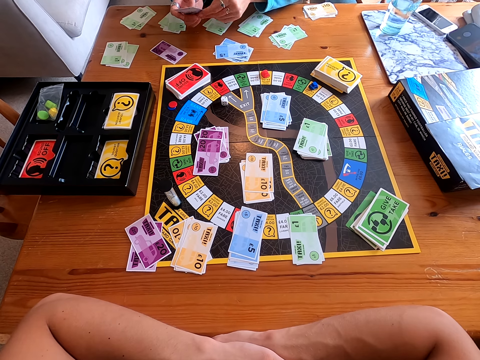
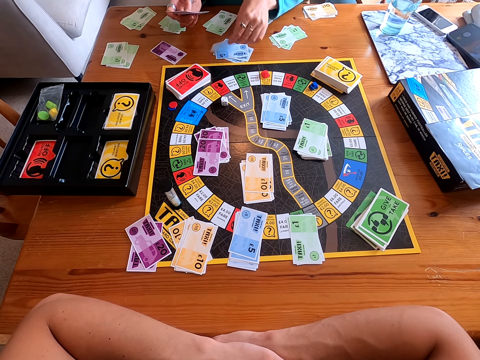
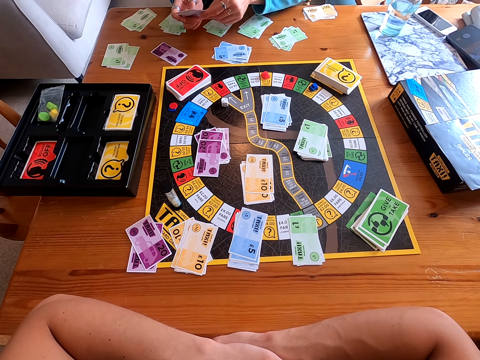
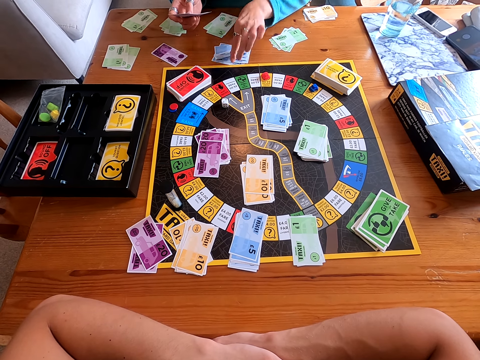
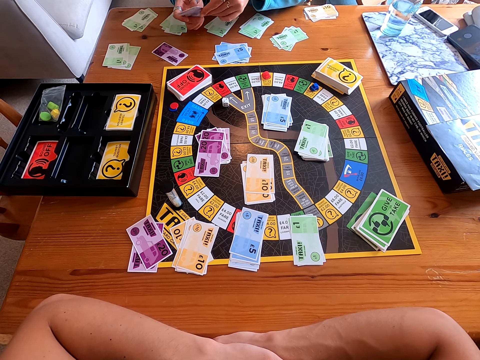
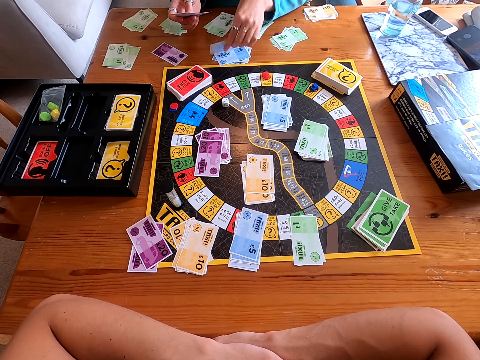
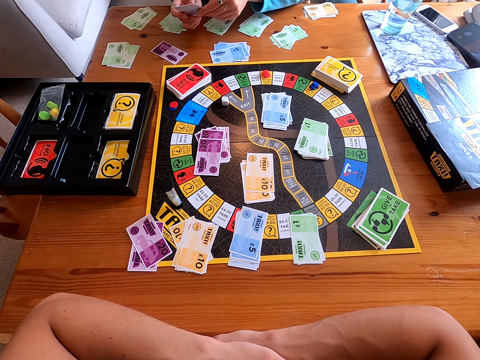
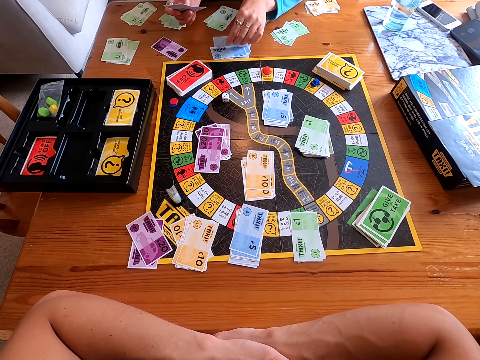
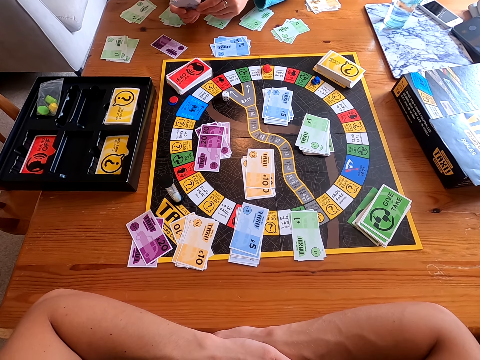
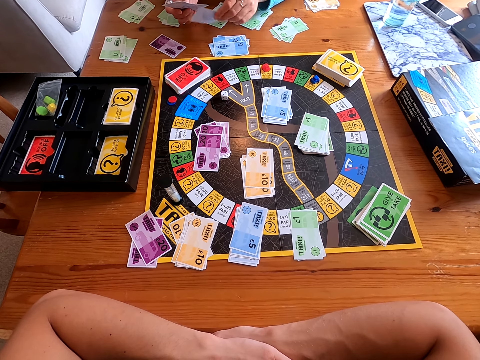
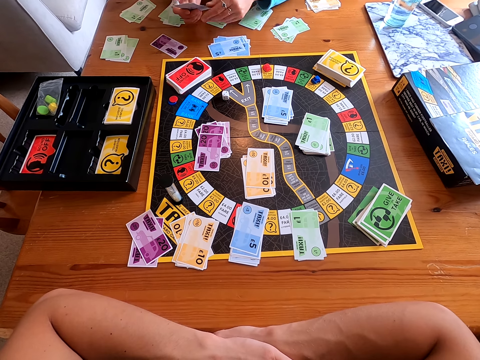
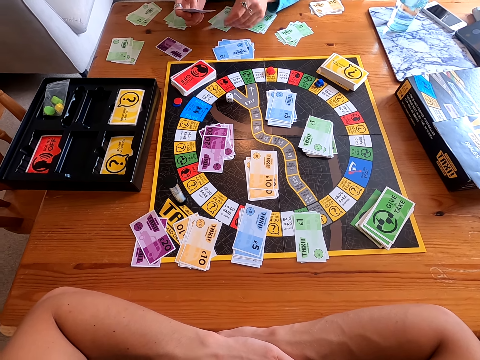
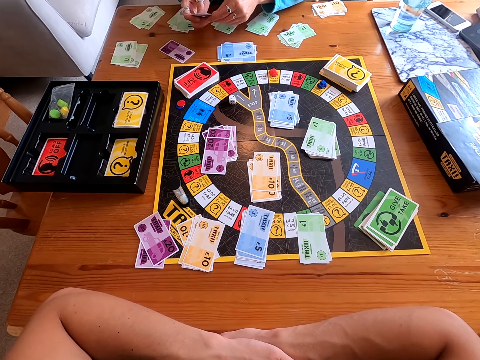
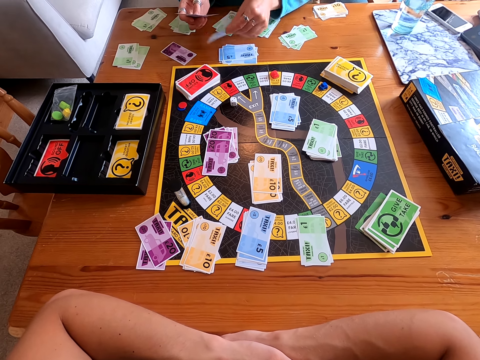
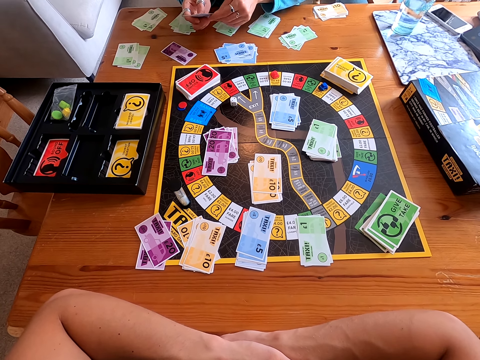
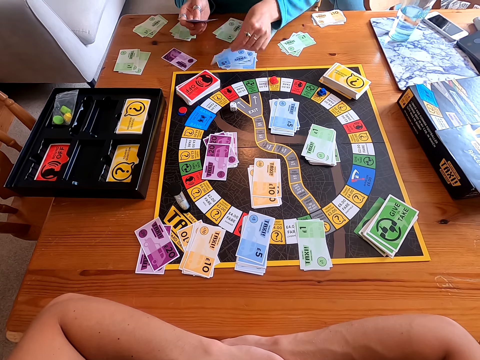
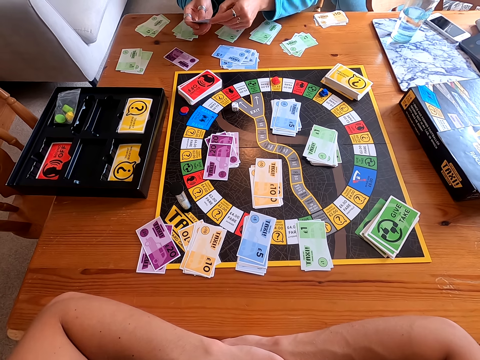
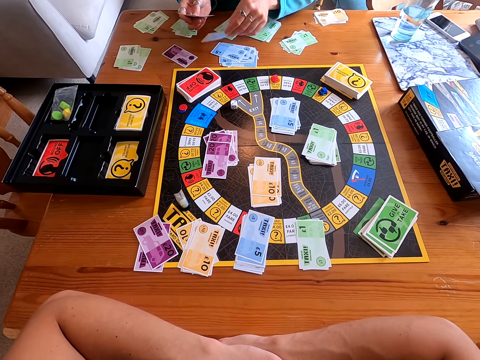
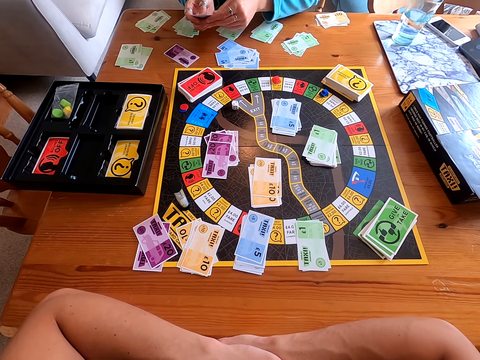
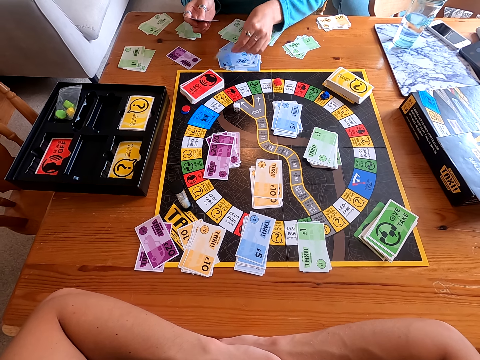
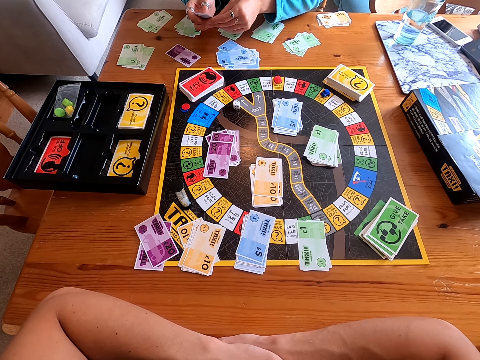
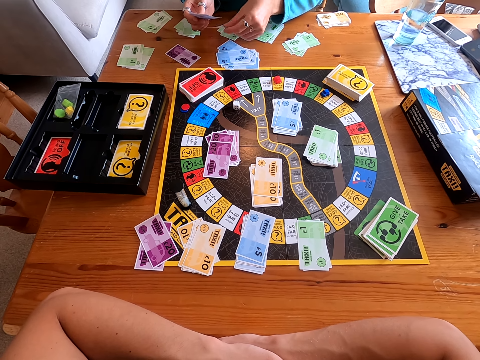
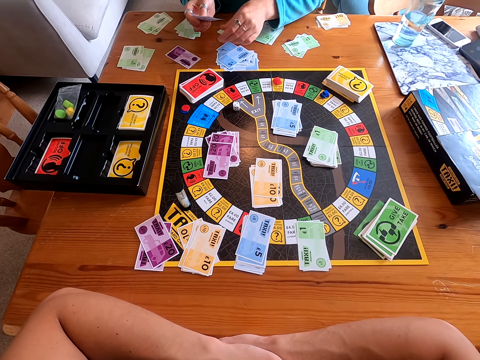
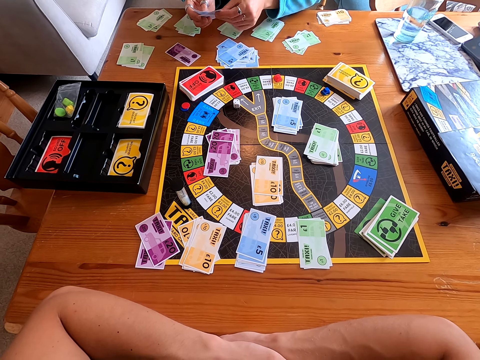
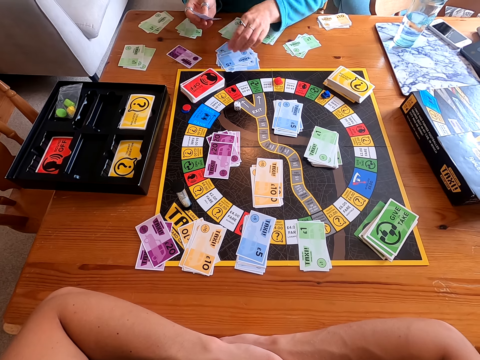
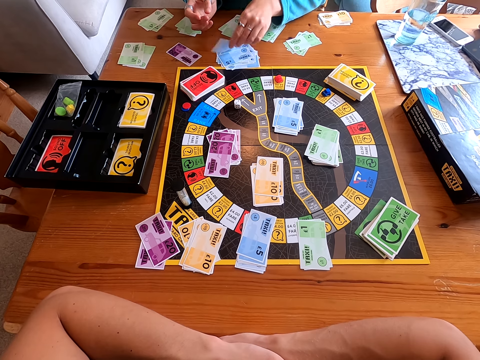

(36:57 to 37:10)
The camera wearer counts cards verbally.

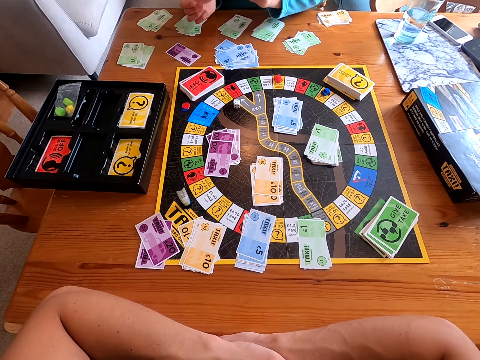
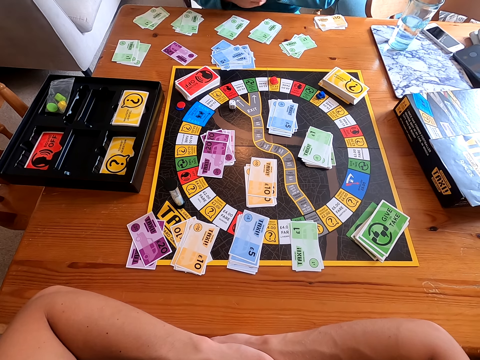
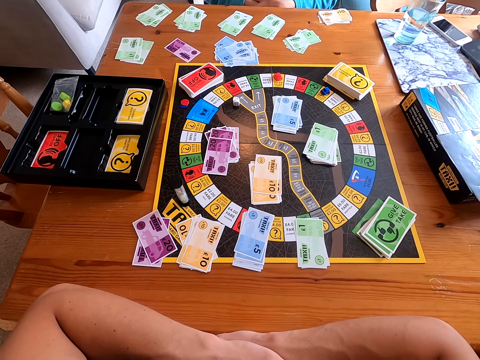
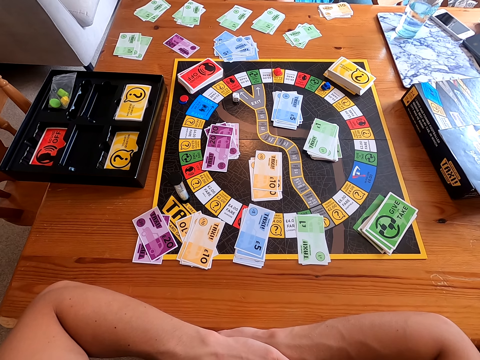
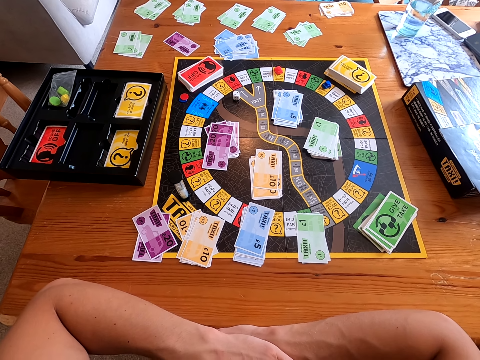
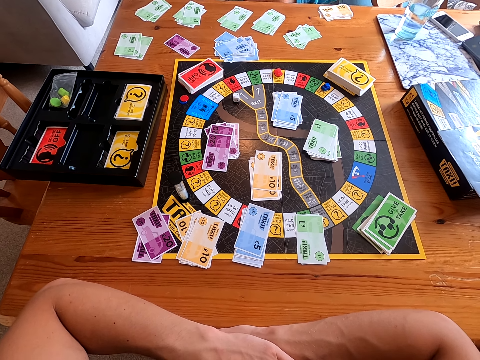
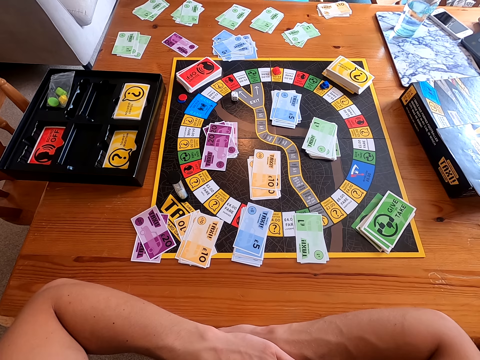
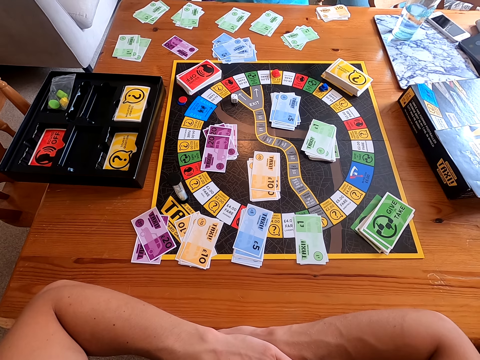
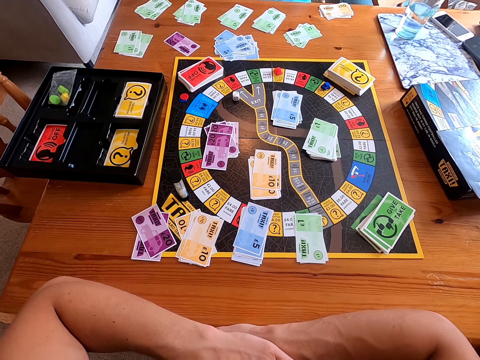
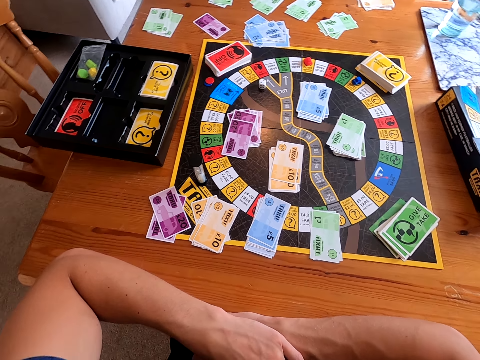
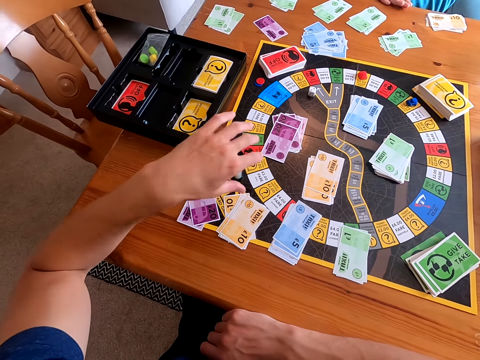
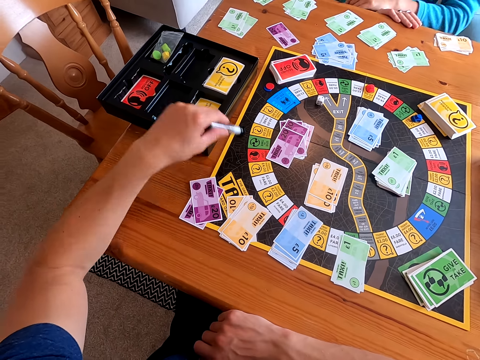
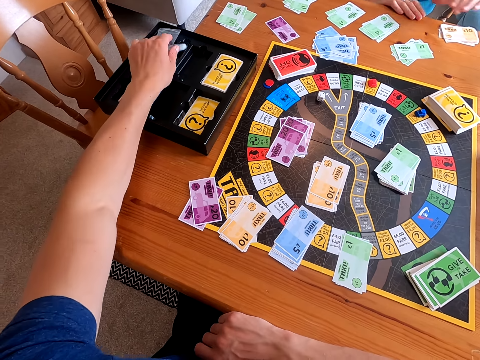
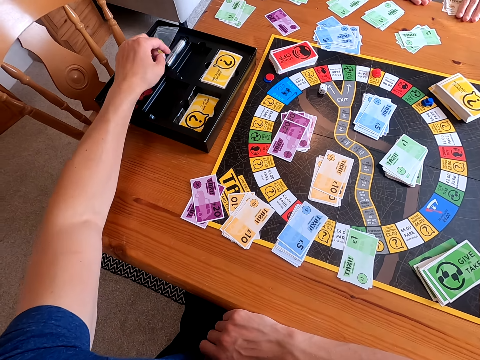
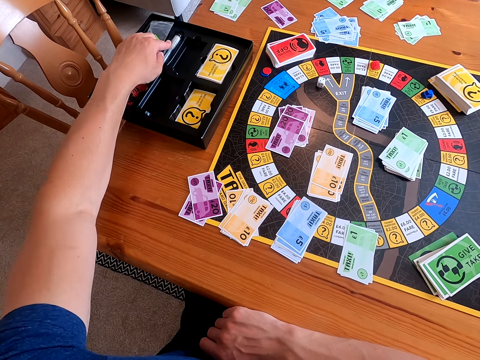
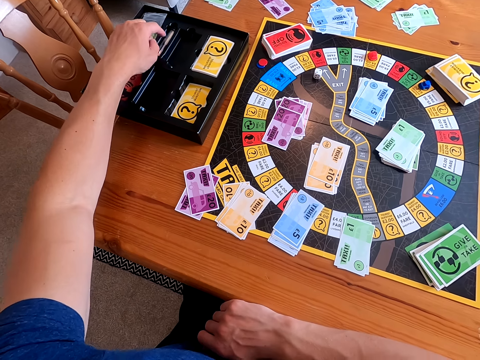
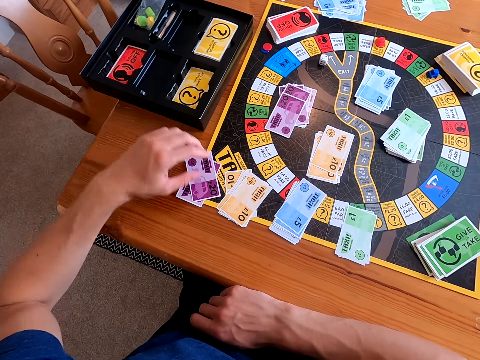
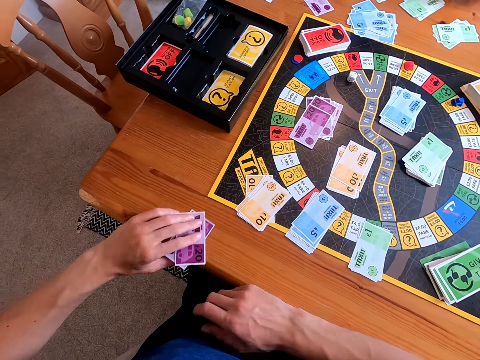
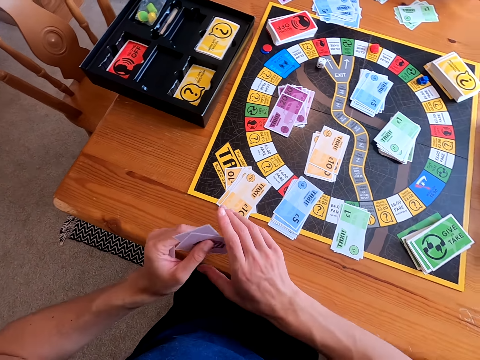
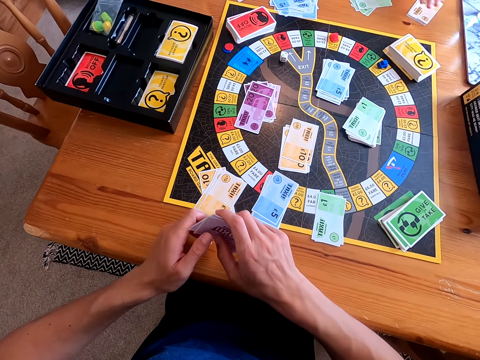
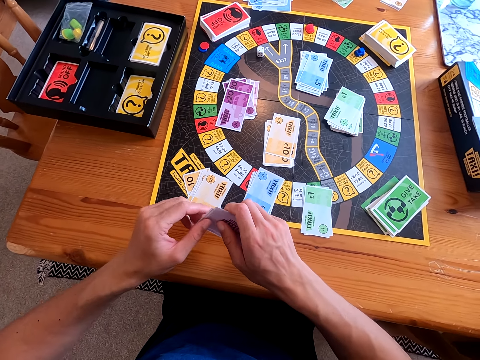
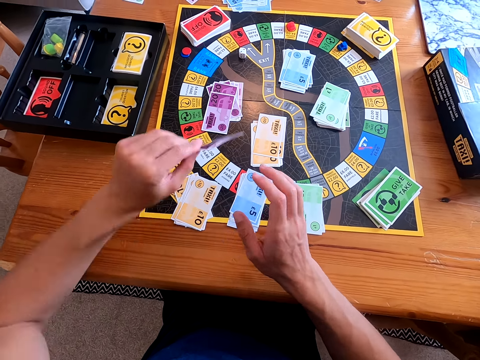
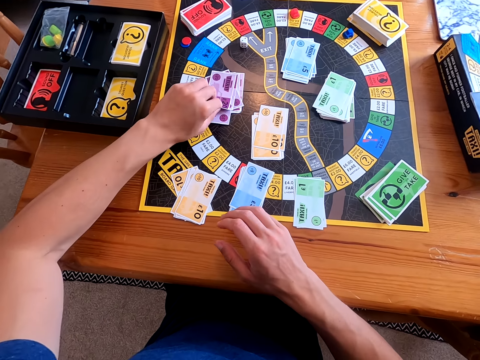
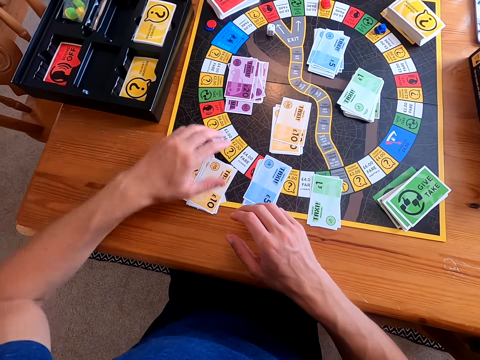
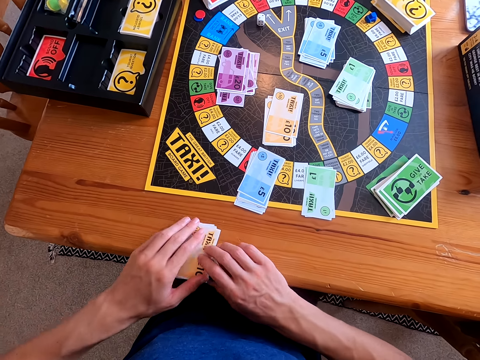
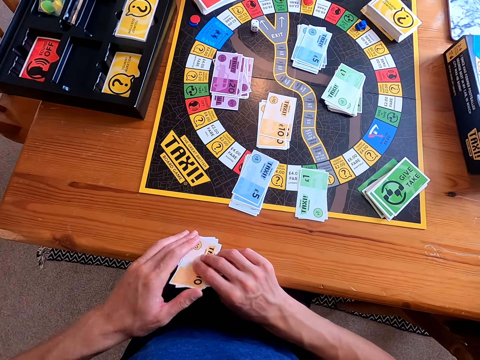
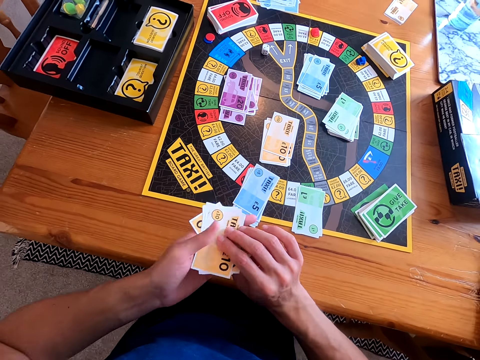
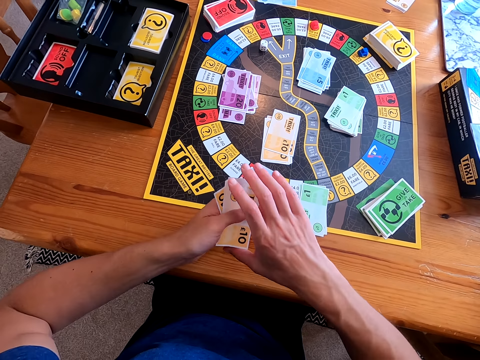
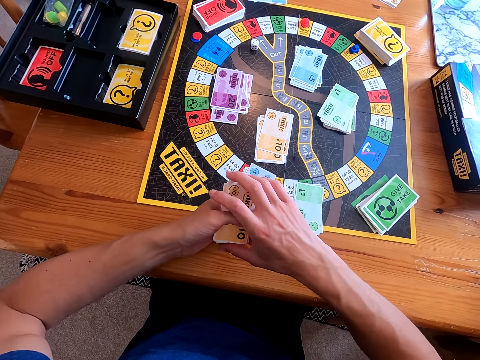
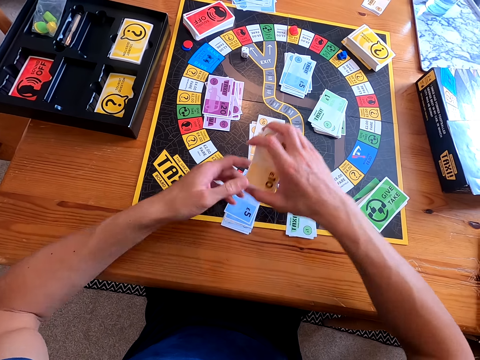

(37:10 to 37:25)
A lady talks to the camera wearer. The lady talks to the camera wearer again. The camera wearer talks to the lady. They pick a tube from the board or playing mat, put the tube in the taxi case or box, pick purple cards from the table and join the cards together. They put the purple cards on the playing mat and pick yellow cards from the table. The lady talks to the camera wearer. The camera wearer talks to the lady.
